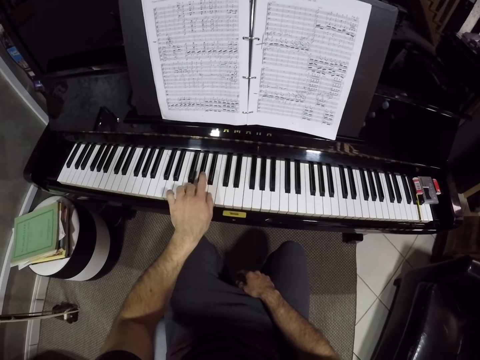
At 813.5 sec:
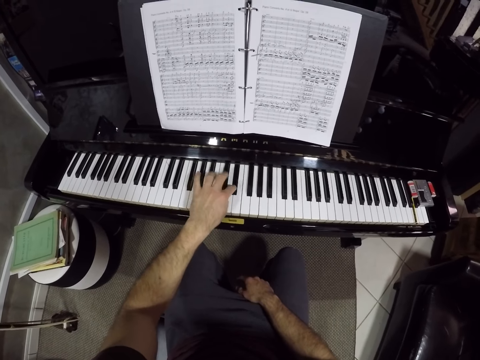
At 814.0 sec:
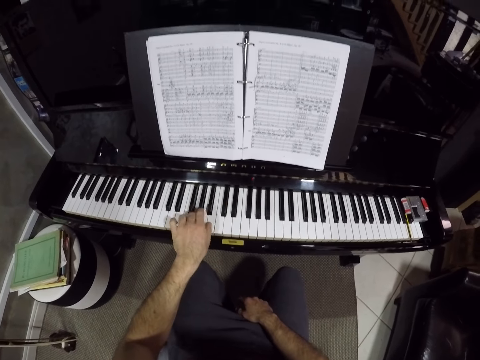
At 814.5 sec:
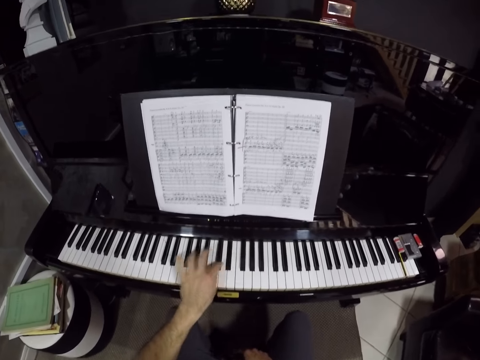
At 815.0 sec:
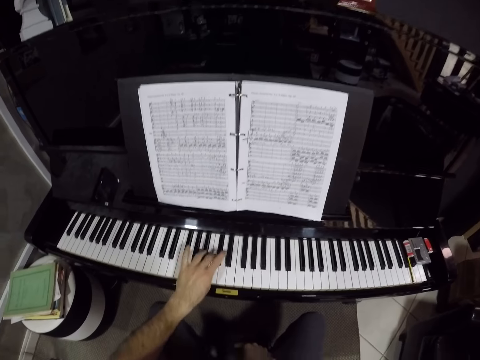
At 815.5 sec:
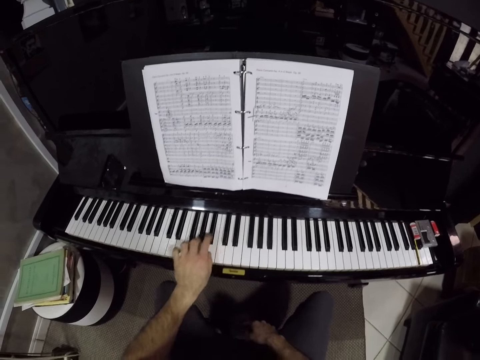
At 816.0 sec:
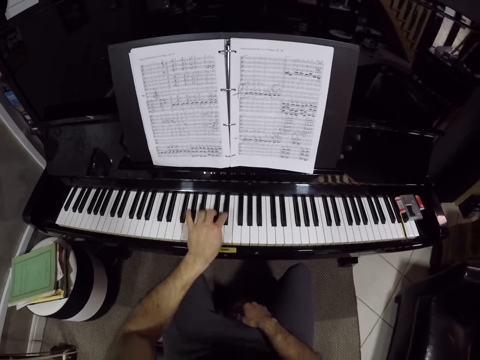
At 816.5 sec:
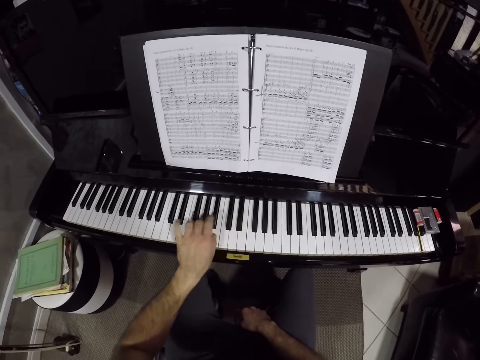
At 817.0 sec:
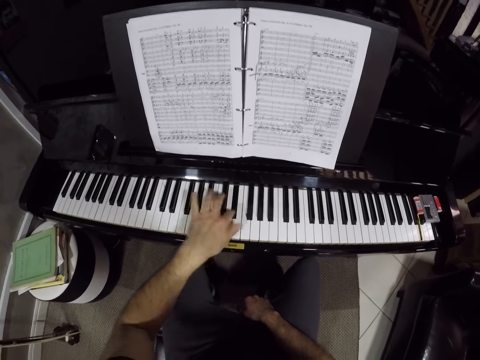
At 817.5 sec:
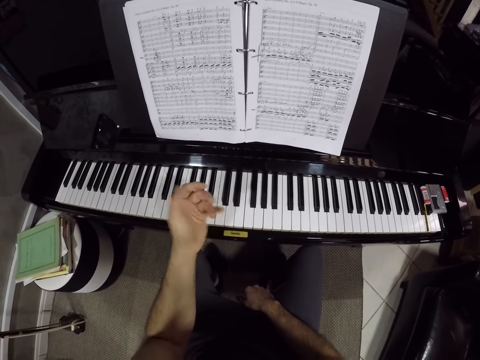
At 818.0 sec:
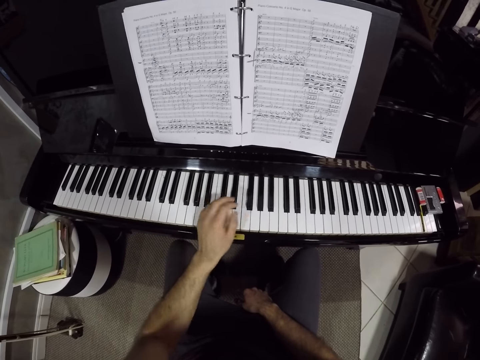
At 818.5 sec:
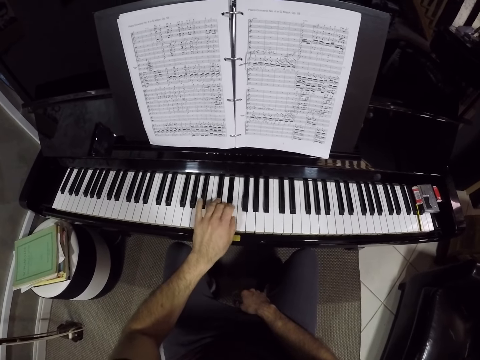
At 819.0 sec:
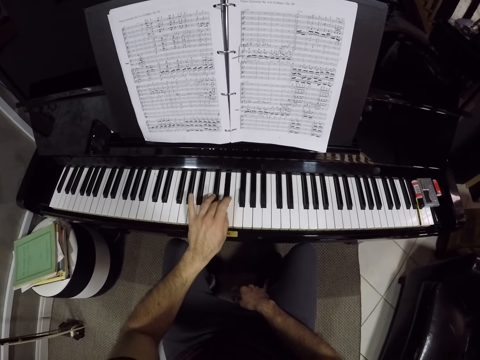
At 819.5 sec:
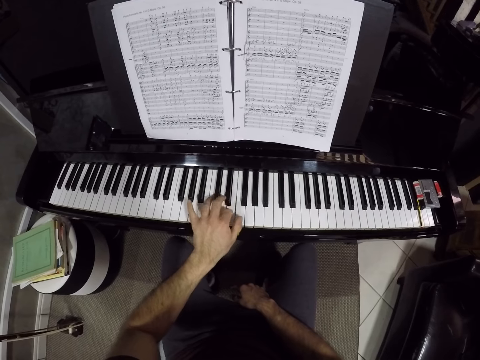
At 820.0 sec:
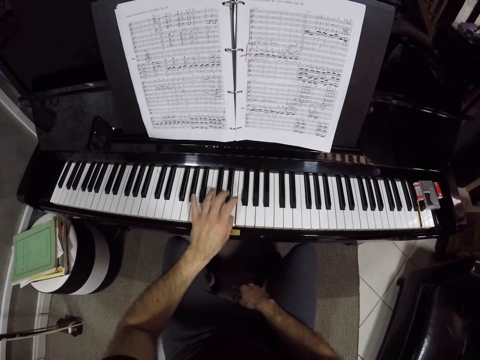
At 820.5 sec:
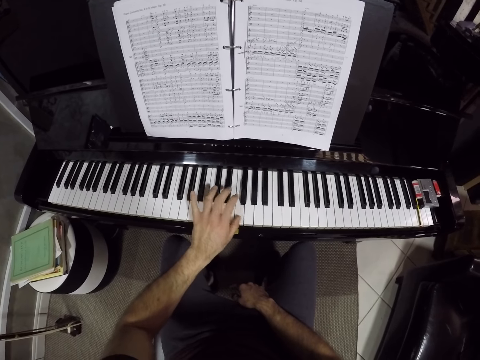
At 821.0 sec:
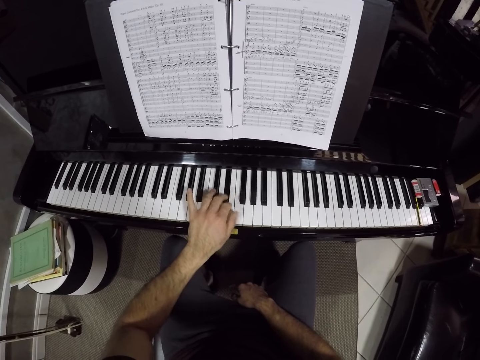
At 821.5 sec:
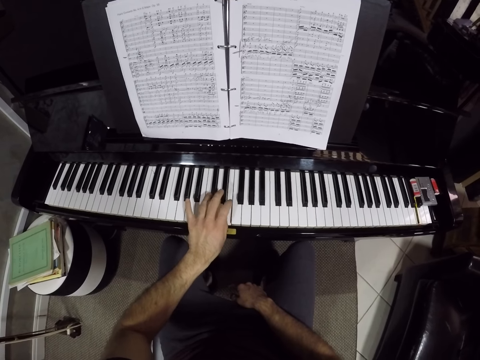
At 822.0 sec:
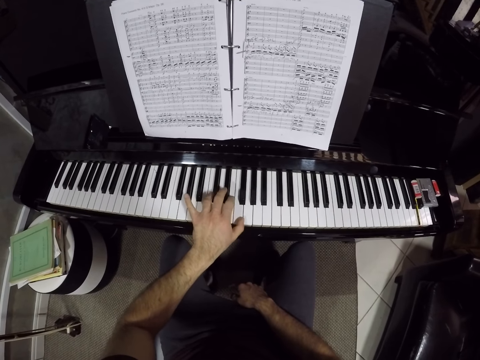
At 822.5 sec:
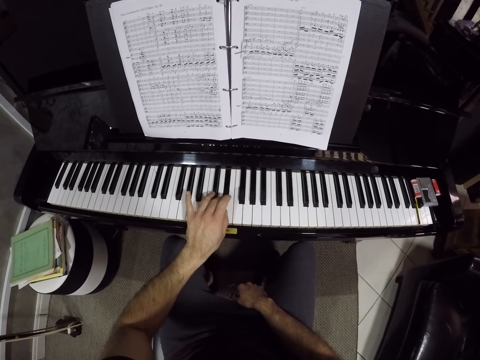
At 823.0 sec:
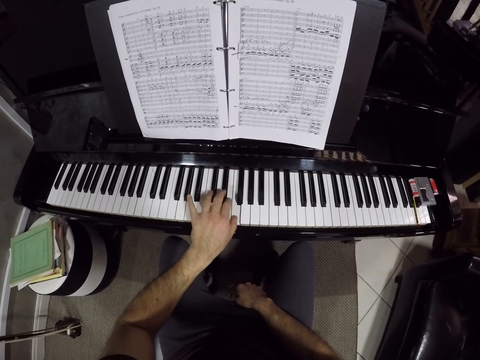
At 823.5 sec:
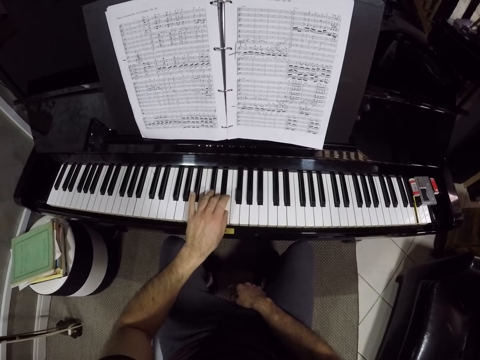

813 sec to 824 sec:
The camera wearer reads the folder on the keyboard. He practices keys with his left hand. He shakes his left hand. He plays the keyboard with his left hand.

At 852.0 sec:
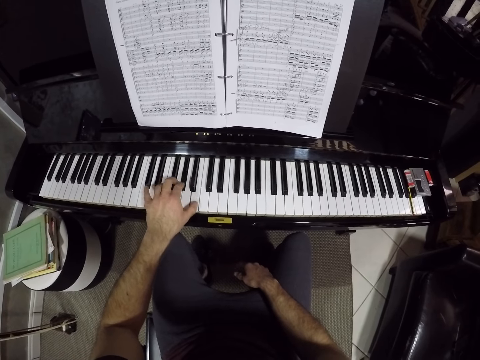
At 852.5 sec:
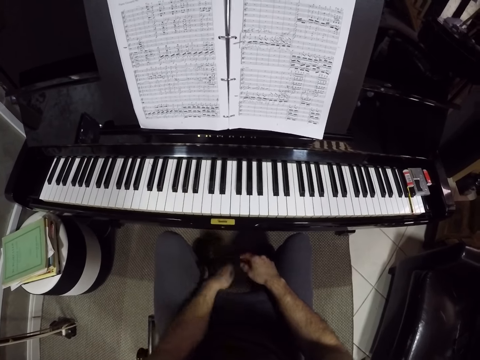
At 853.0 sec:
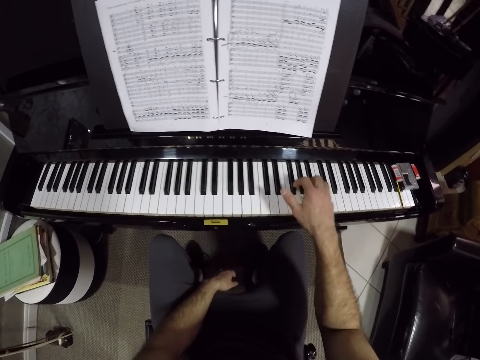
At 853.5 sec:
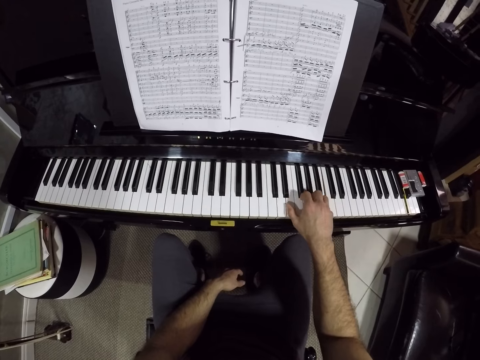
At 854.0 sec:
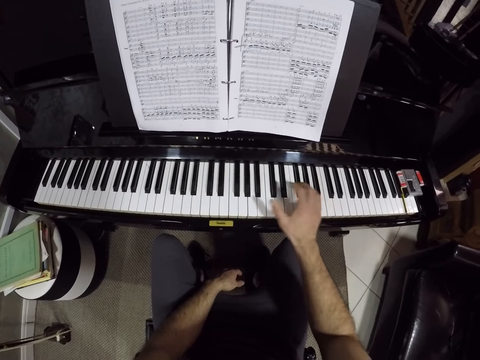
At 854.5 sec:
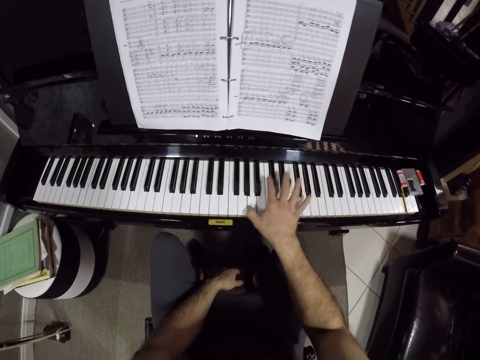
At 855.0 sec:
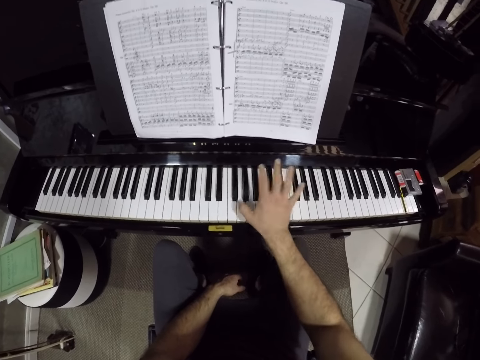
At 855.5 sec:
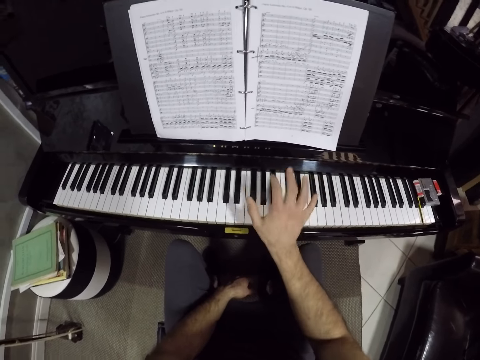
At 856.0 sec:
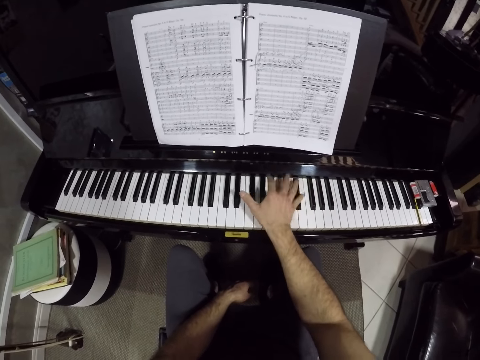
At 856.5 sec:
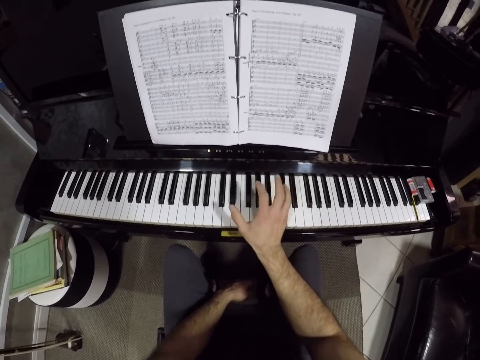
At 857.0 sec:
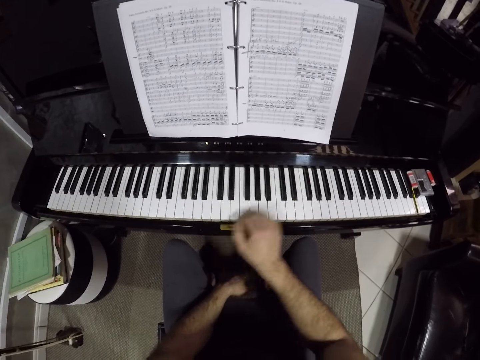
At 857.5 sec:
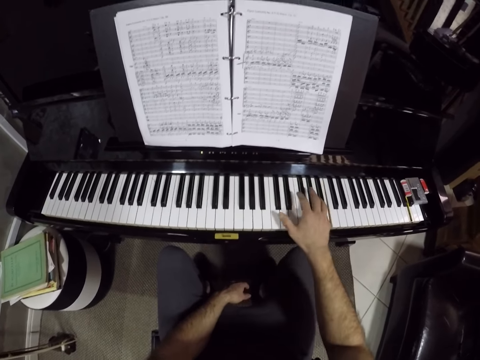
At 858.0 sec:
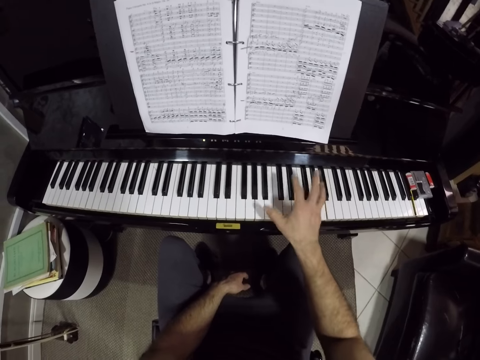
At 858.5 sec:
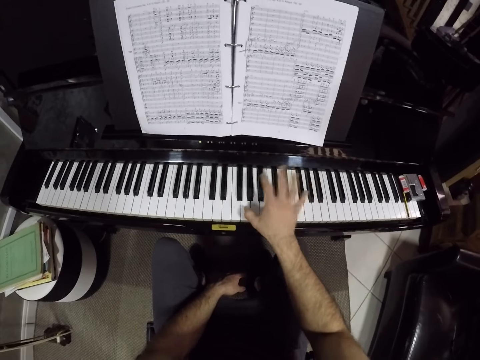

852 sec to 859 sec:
The camera wearer plays the piano with his right hand.

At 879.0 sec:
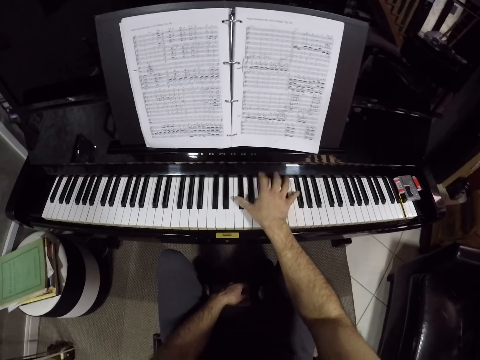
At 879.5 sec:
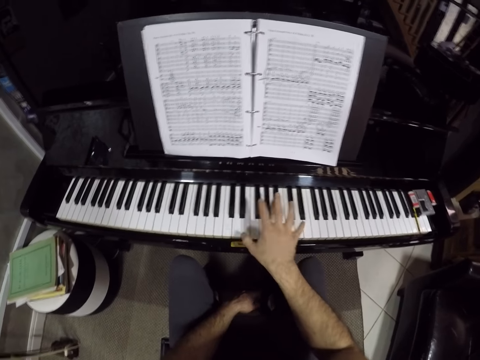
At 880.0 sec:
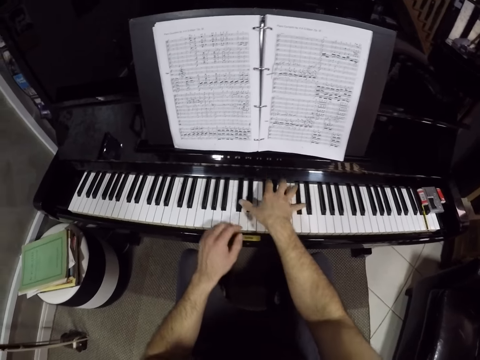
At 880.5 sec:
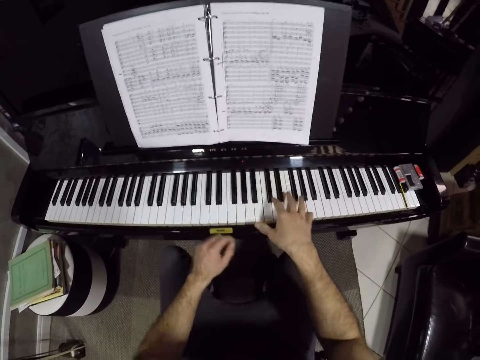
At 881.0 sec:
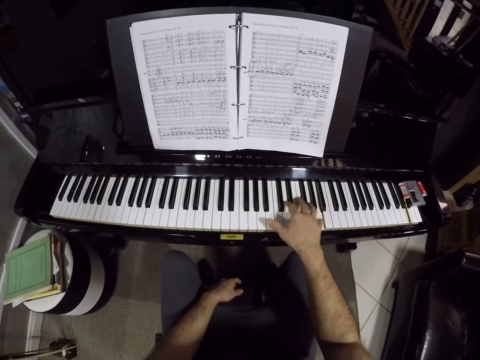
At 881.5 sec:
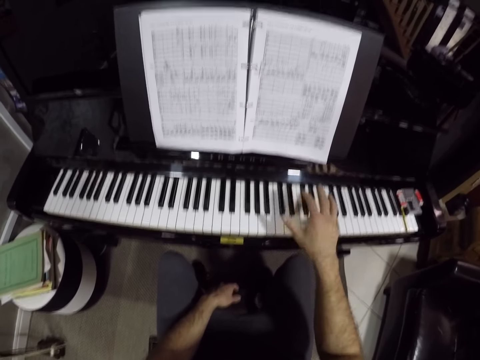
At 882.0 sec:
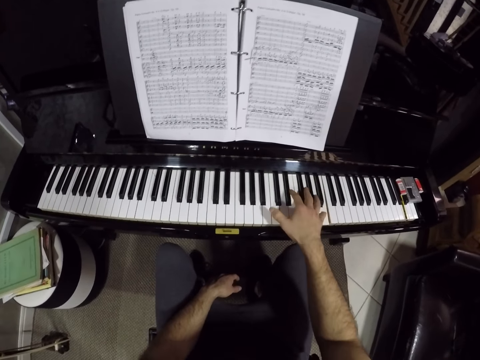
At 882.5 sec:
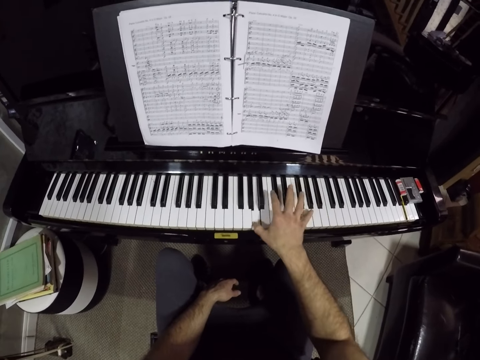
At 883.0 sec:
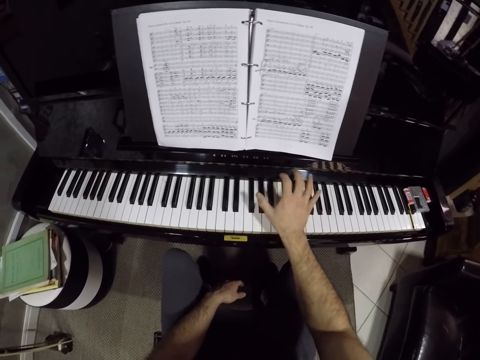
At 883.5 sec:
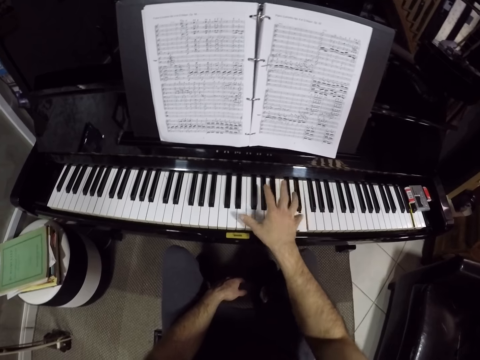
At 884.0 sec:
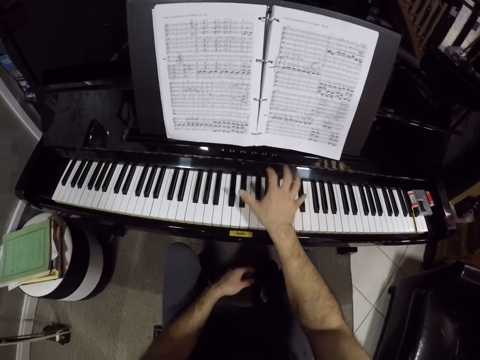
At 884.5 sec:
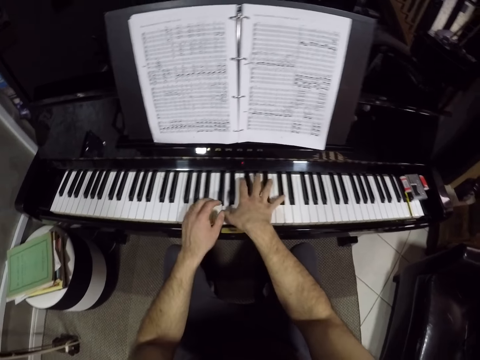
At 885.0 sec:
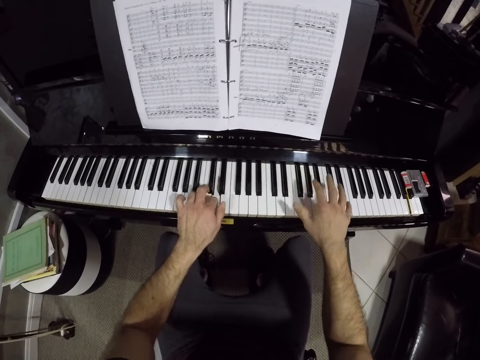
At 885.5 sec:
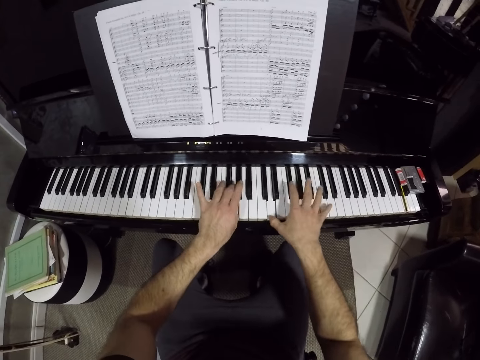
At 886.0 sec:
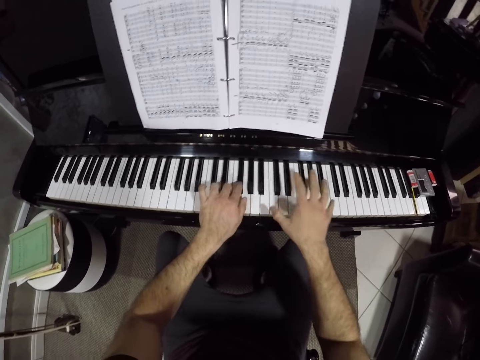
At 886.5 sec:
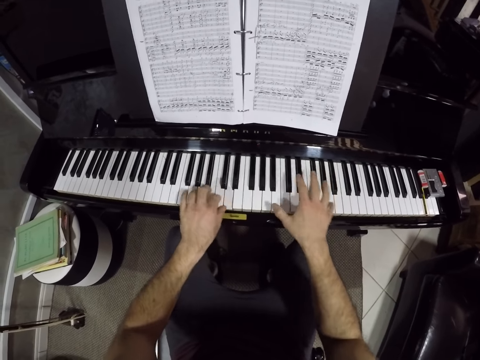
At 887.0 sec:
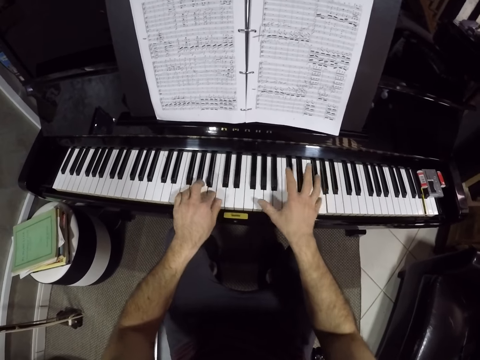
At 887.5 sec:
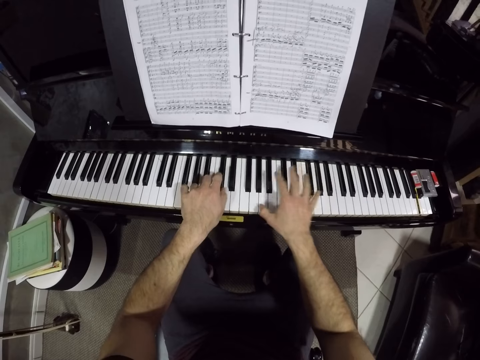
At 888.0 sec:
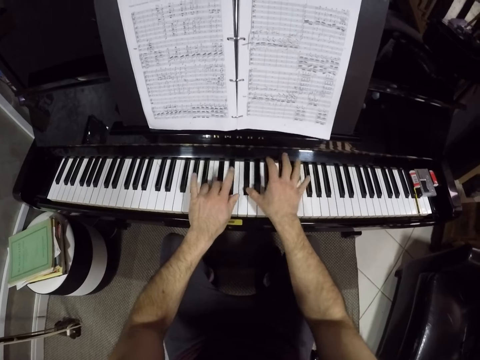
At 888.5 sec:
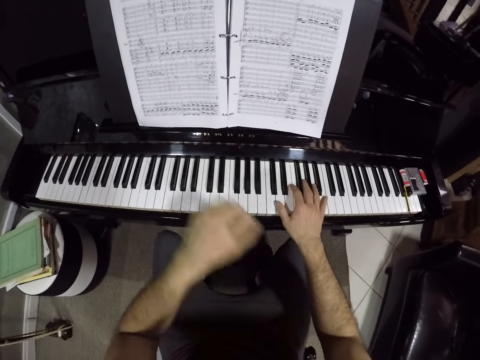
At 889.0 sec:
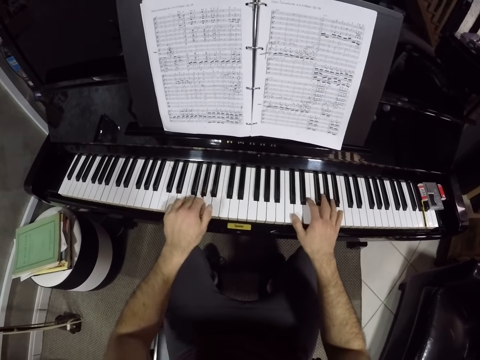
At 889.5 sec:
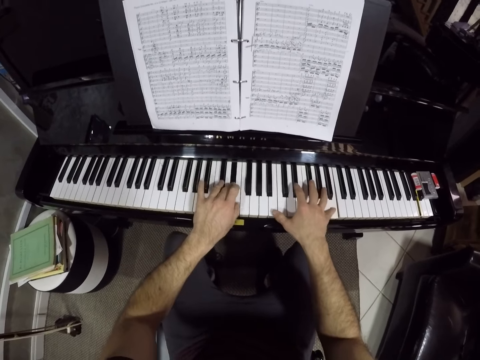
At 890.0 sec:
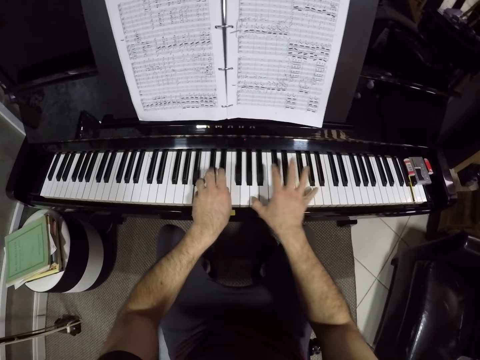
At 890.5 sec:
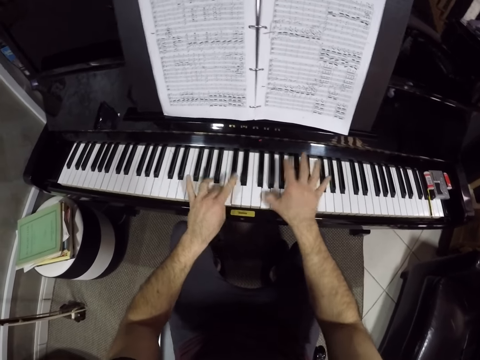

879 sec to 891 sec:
The camera wearer touches the piano with his left hand. He plays the piano with both hands. He touches his face with his left hand. He lifts his hand. He plays the piano with both hands.
